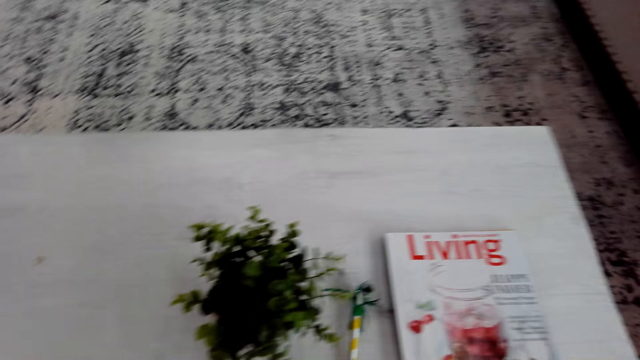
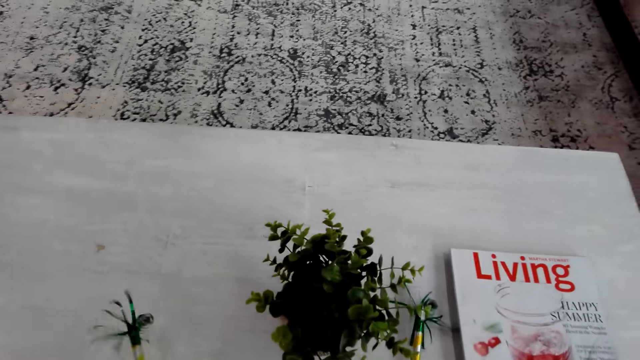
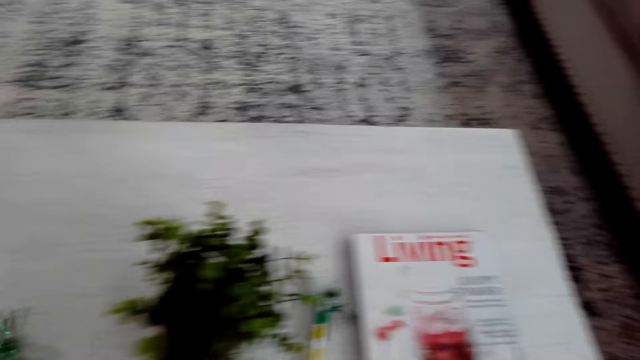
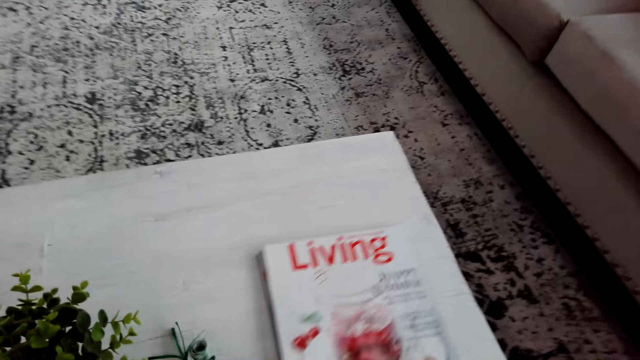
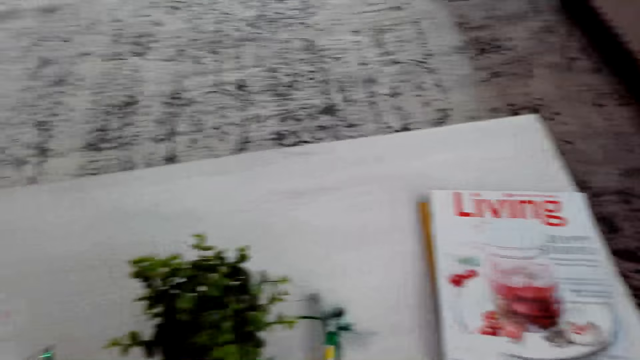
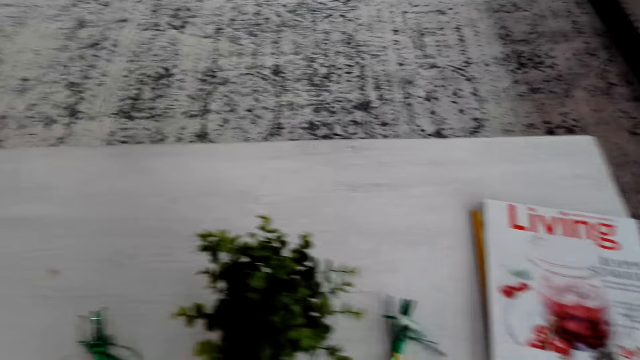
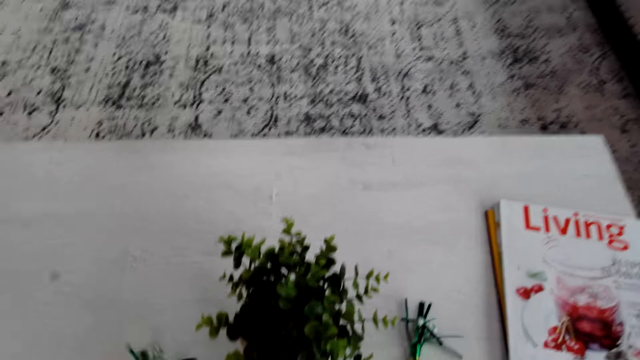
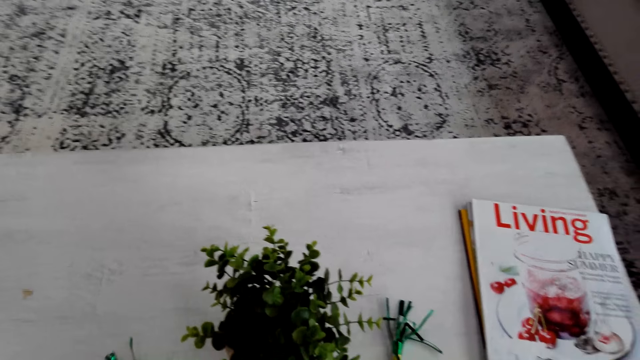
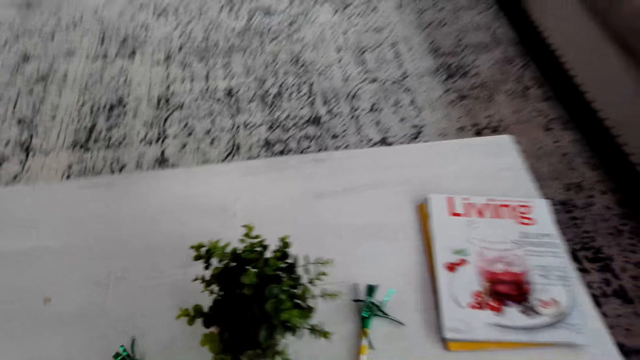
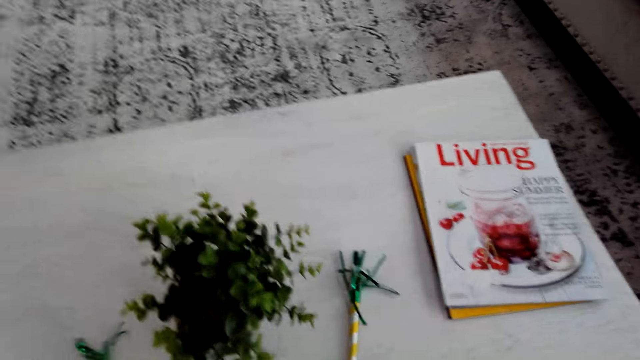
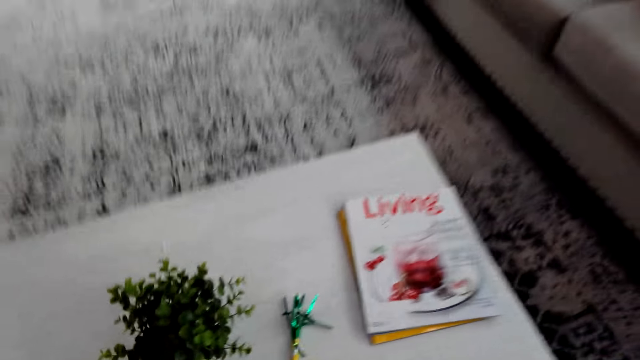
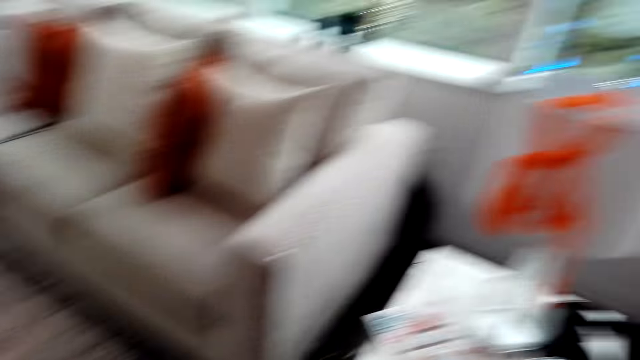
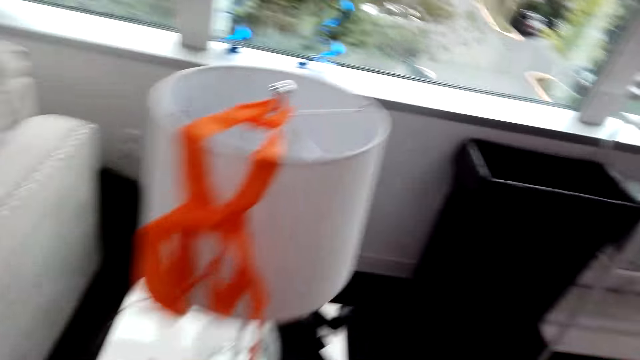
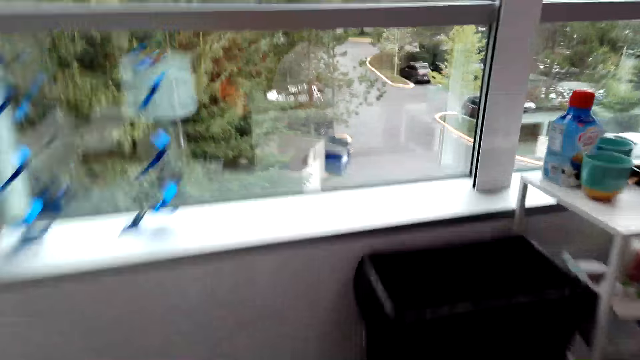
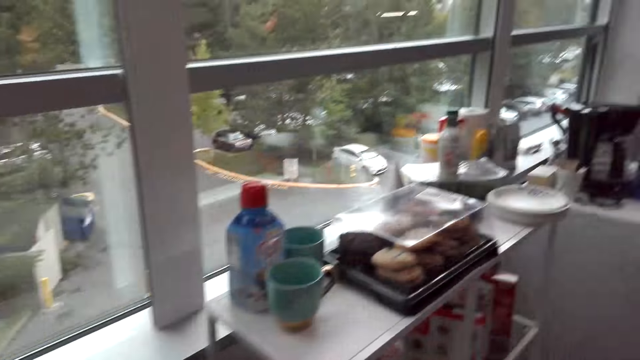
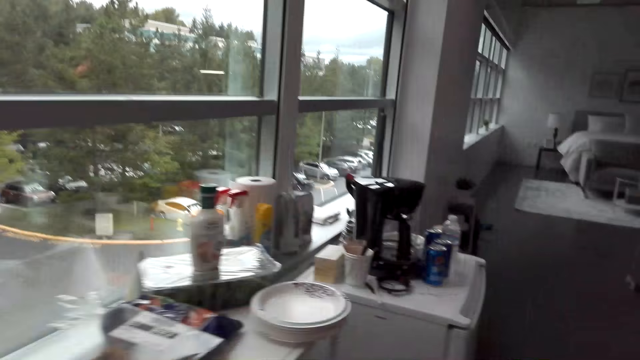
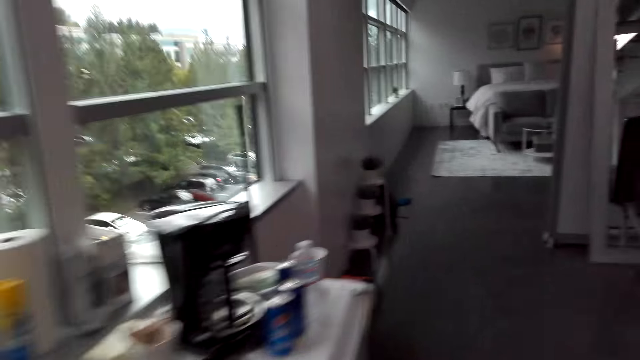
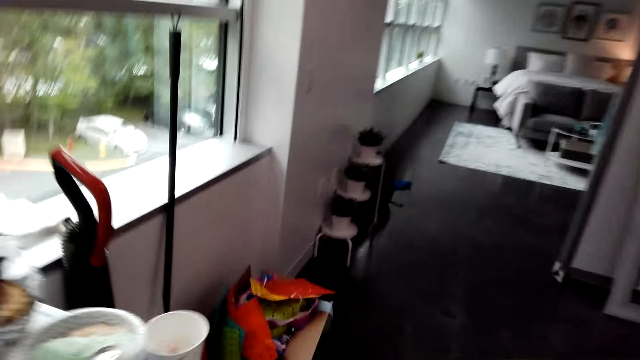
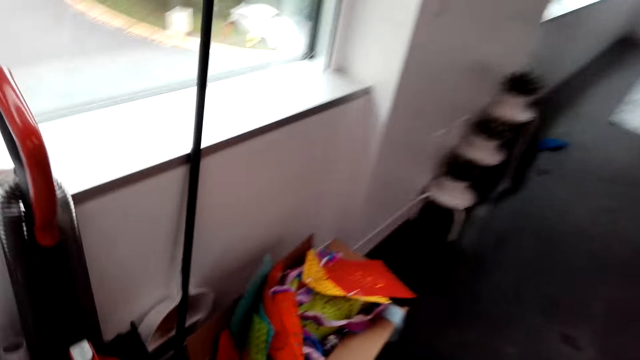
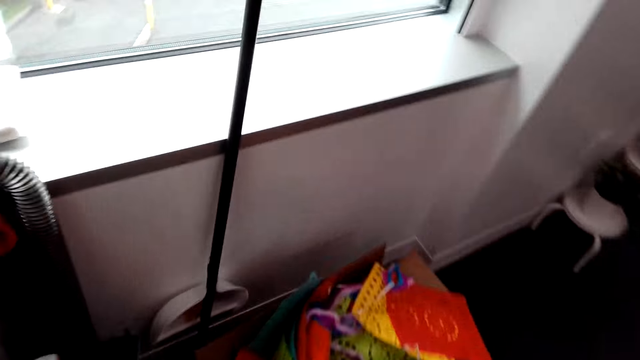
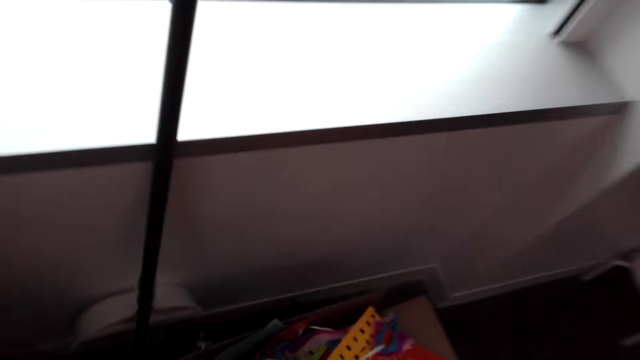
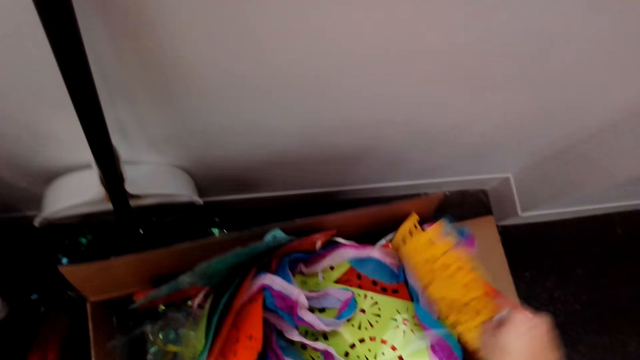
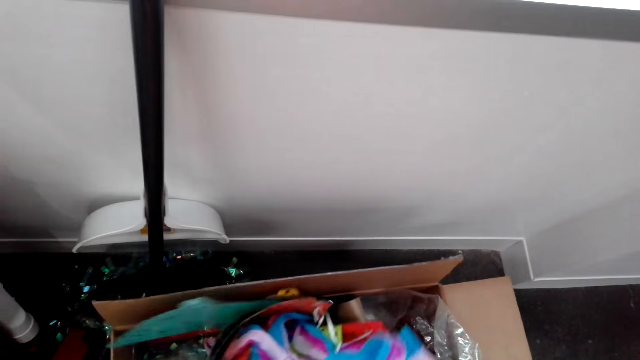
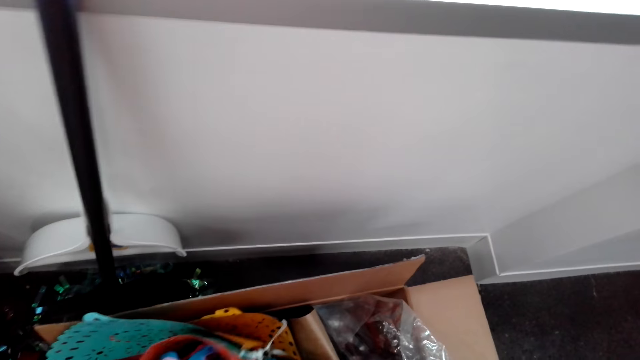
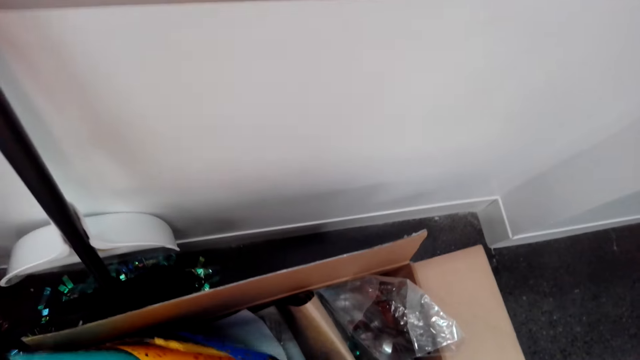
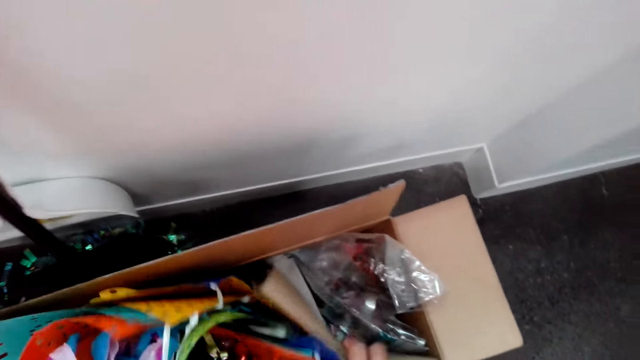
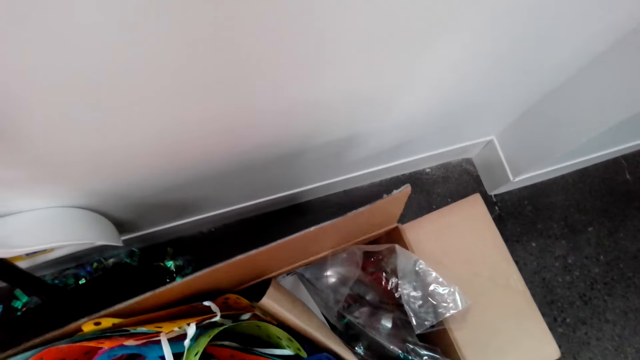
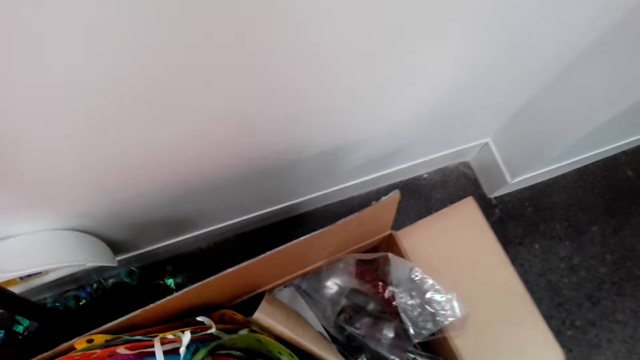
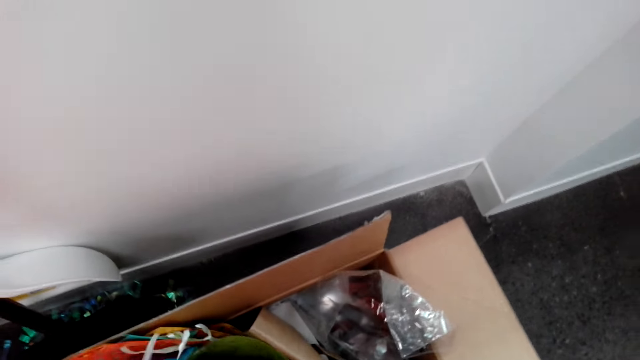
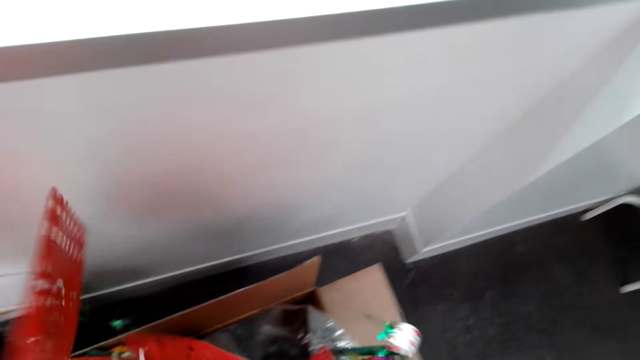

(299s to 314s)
The camera wearer places a house plant on the table. They remove plants from the table. They move a book on the table. They move the house plant on the table. They turn around the room. They walk around the house. They pick house decorations from the box.

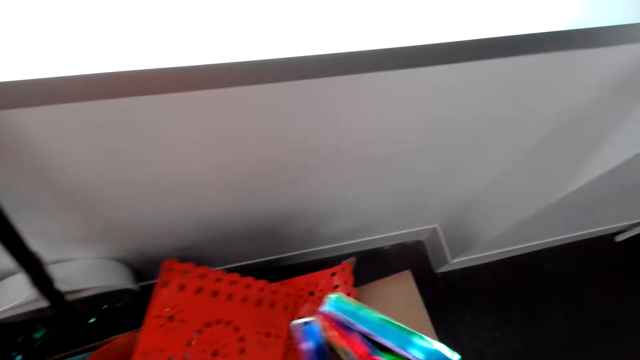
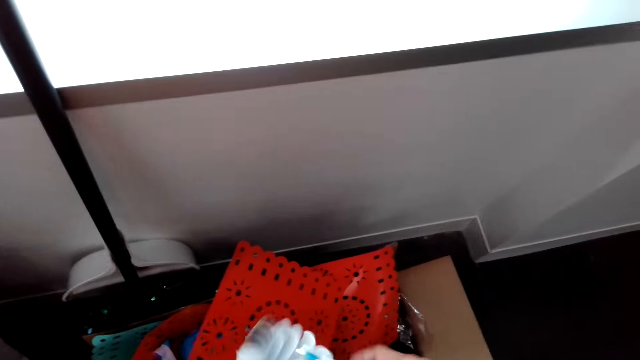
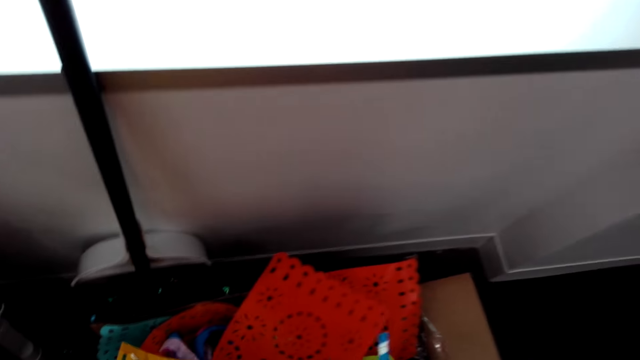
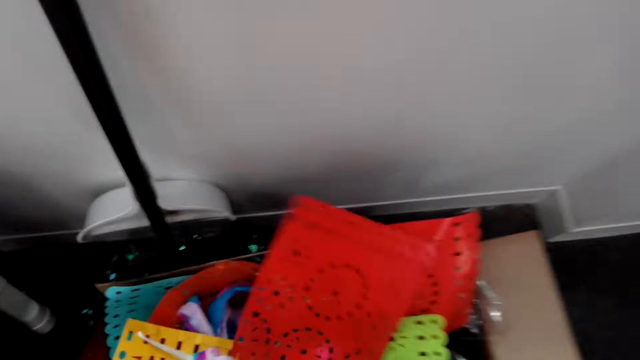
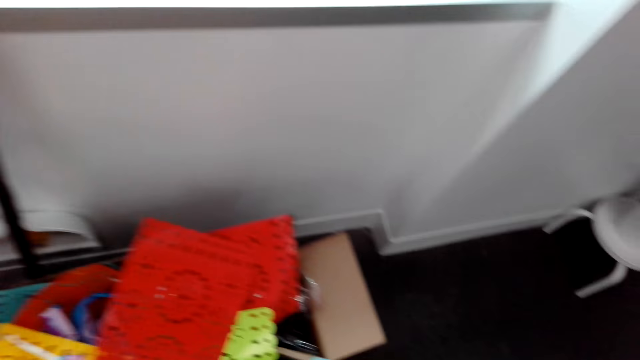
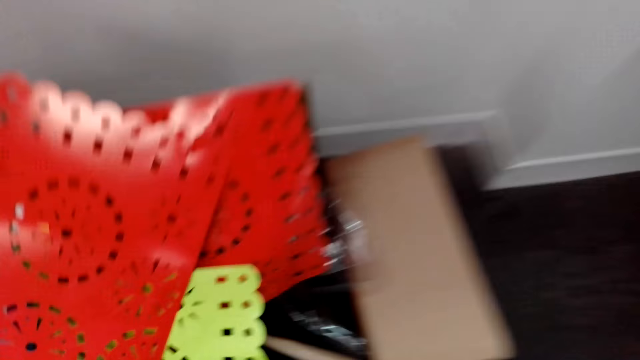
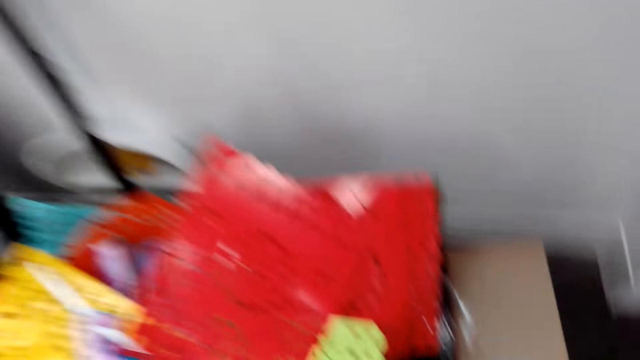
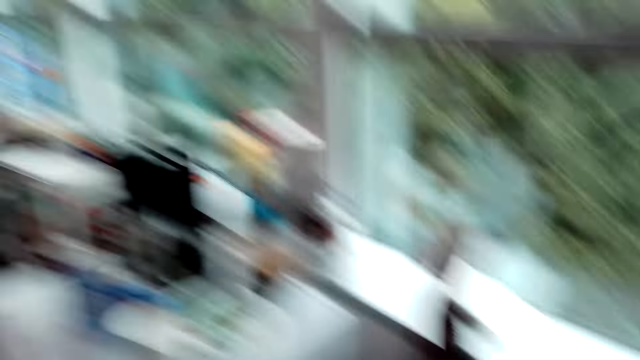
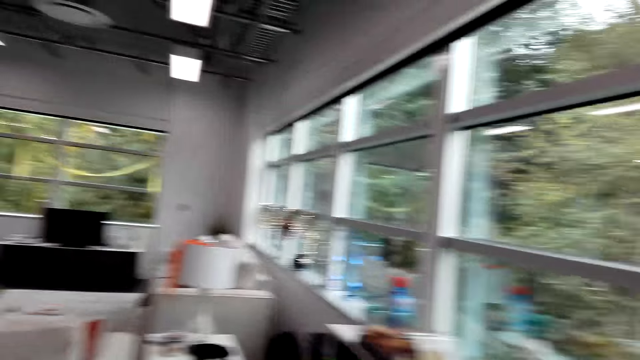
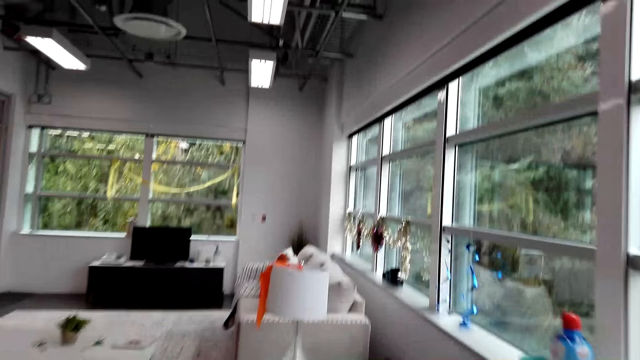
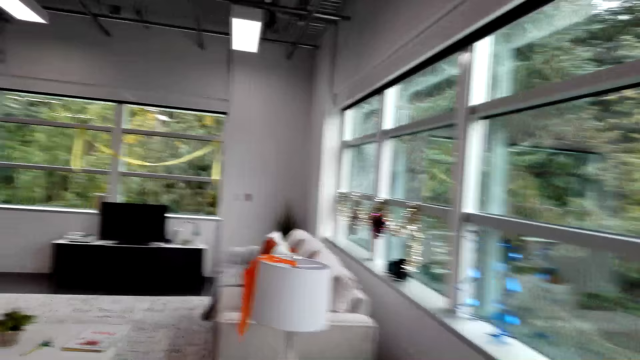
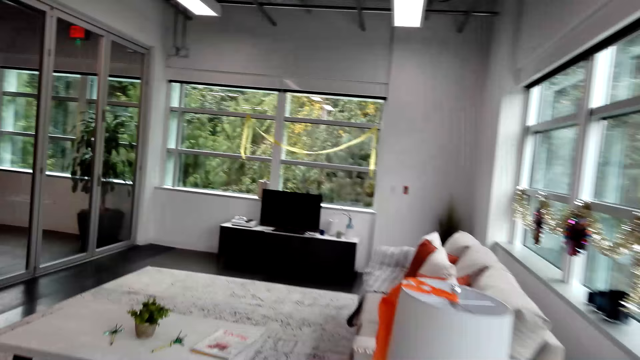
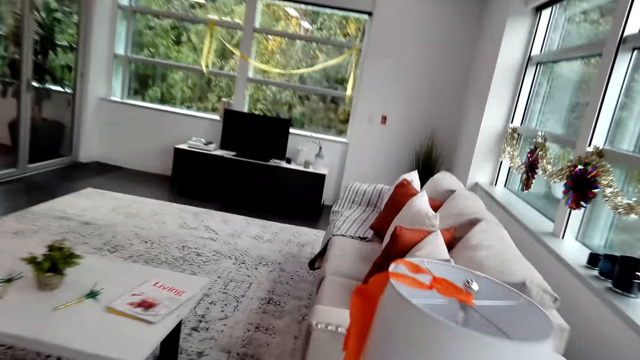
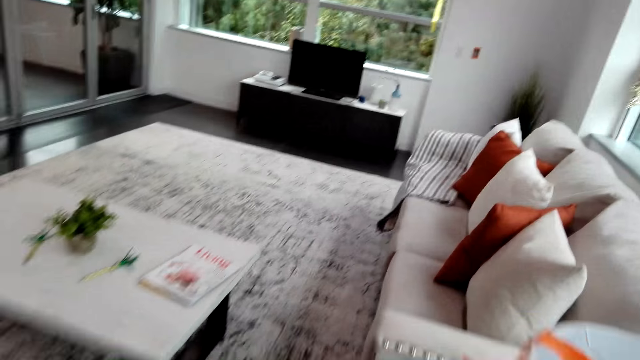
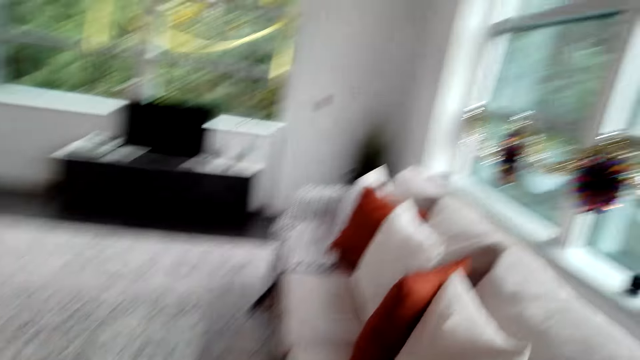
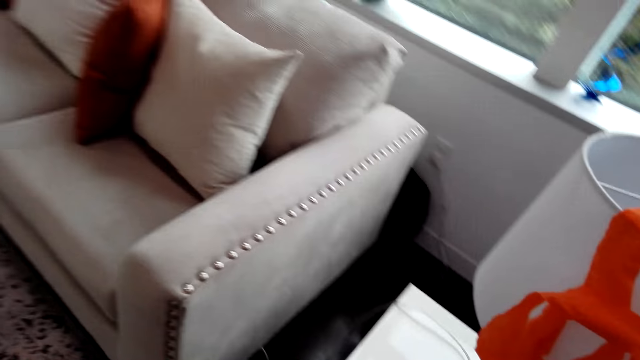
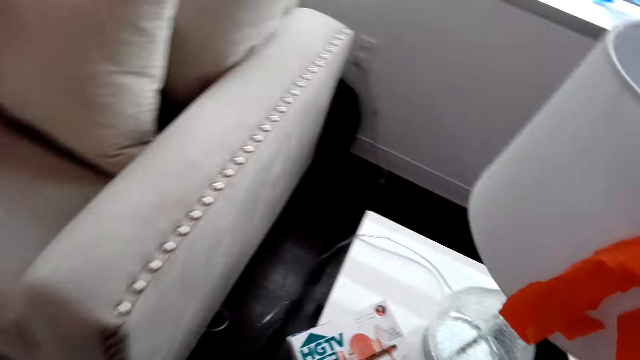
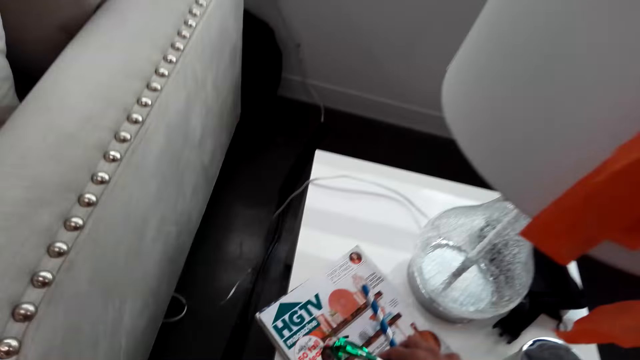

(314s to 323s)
The camera wearer removes something from the books. They turn around the room. They walk around the room.
